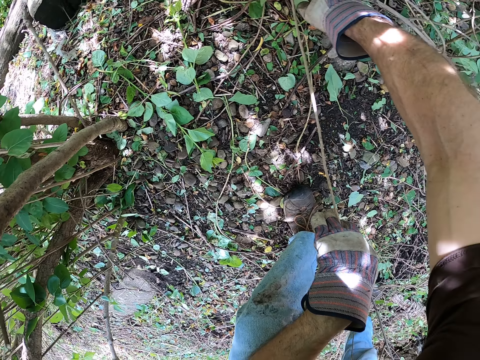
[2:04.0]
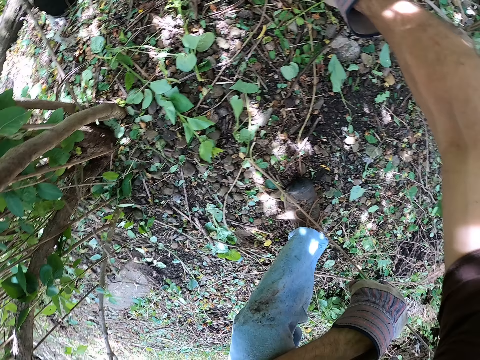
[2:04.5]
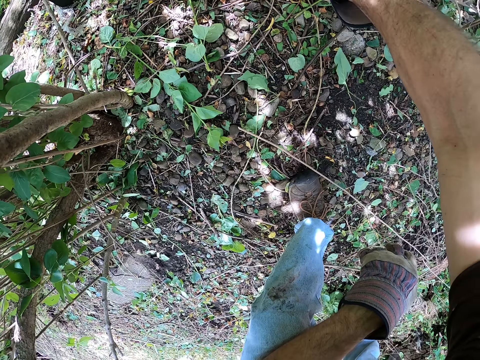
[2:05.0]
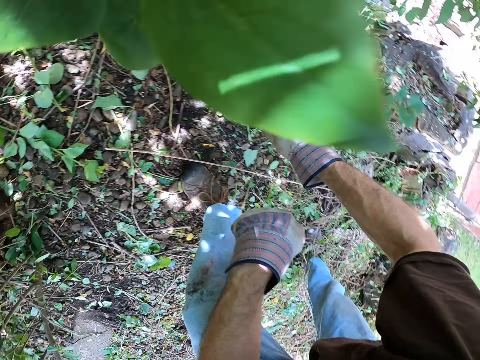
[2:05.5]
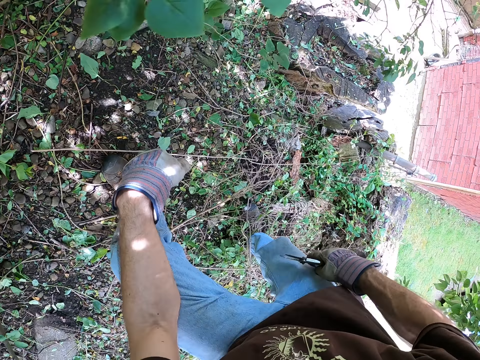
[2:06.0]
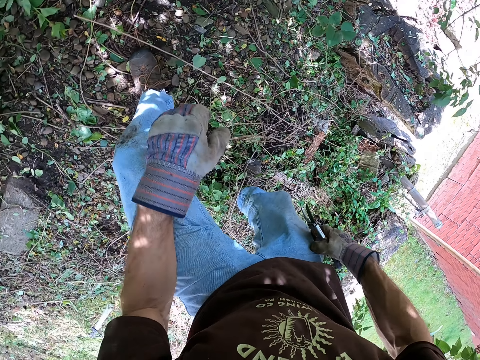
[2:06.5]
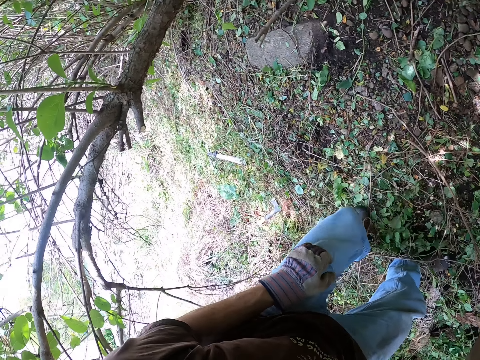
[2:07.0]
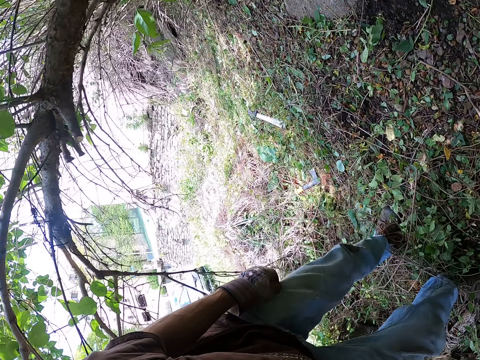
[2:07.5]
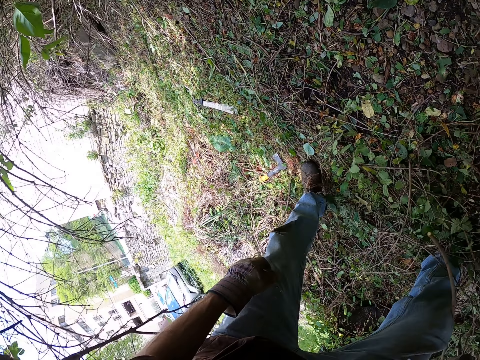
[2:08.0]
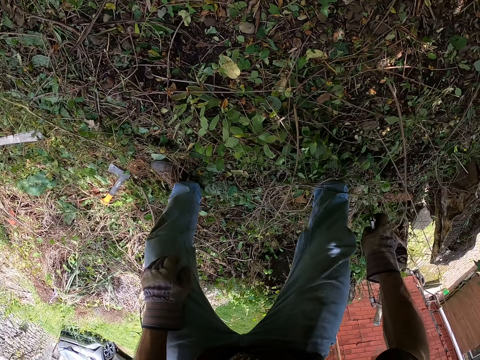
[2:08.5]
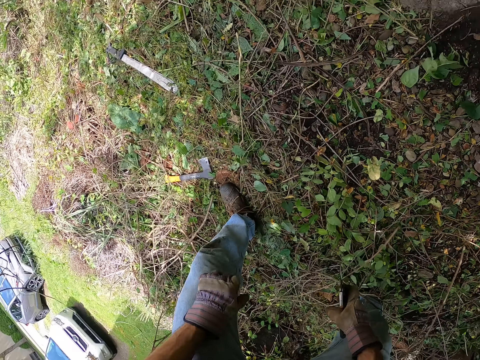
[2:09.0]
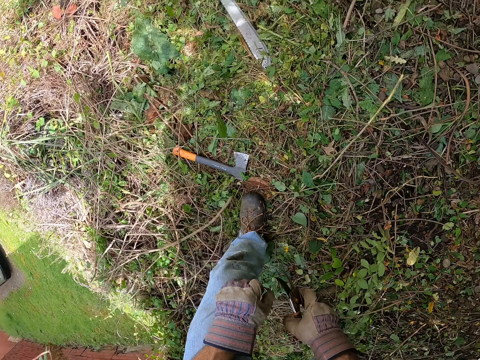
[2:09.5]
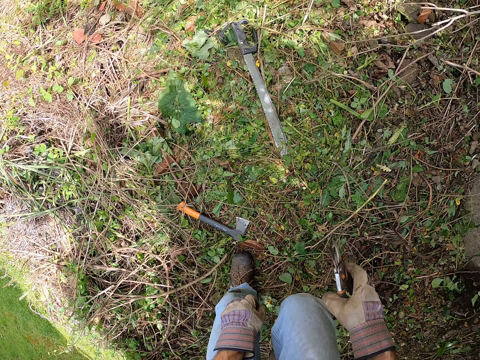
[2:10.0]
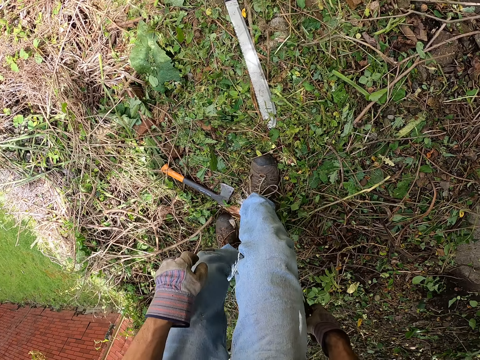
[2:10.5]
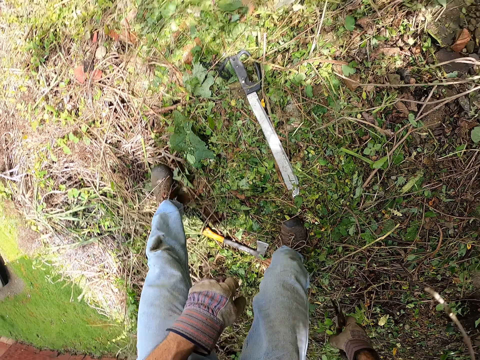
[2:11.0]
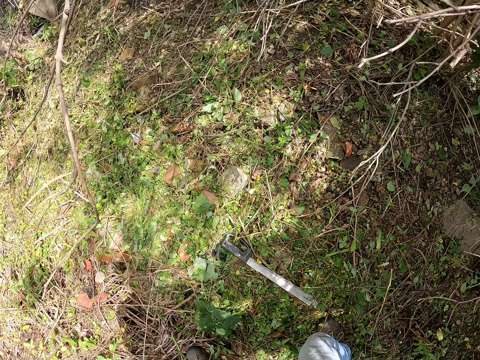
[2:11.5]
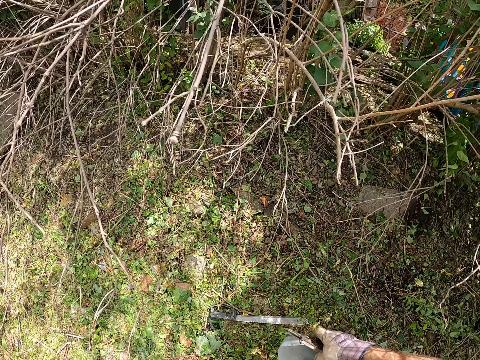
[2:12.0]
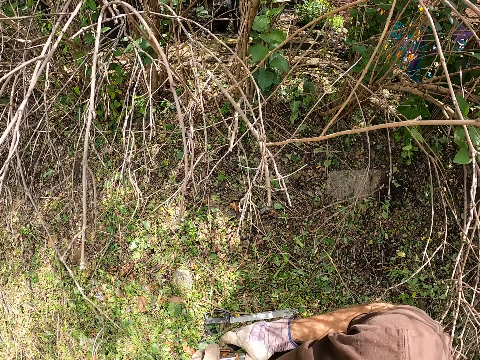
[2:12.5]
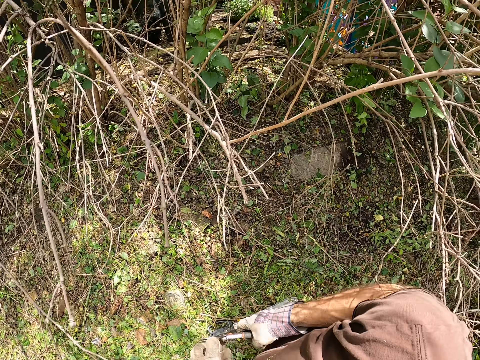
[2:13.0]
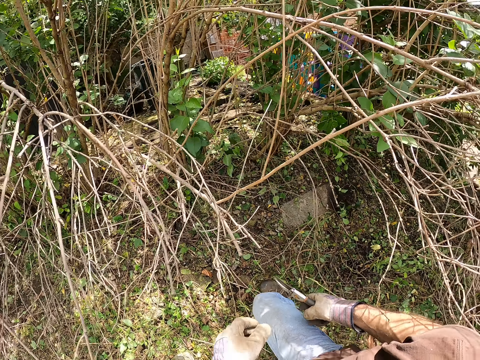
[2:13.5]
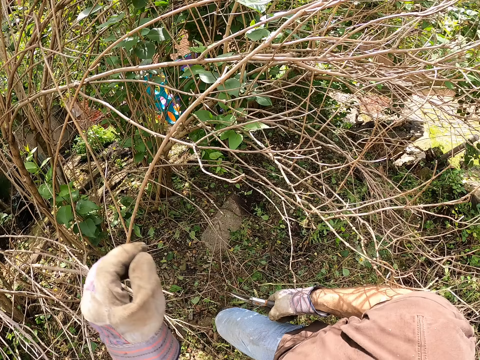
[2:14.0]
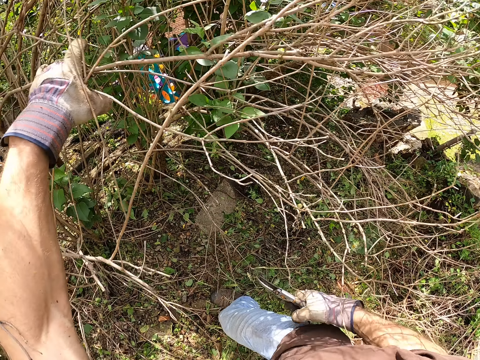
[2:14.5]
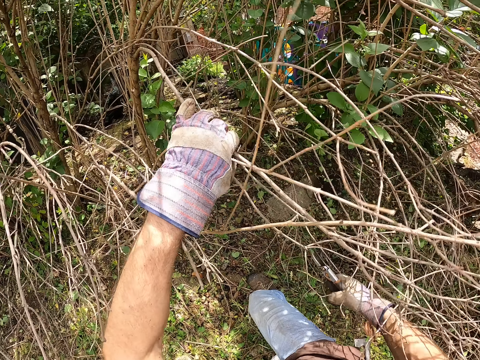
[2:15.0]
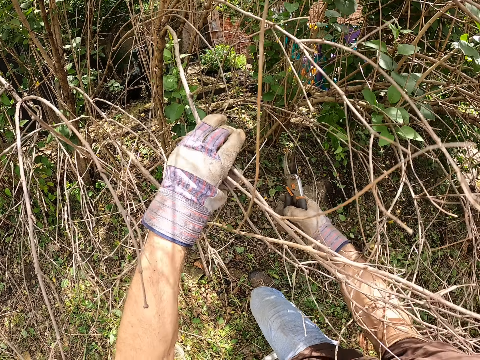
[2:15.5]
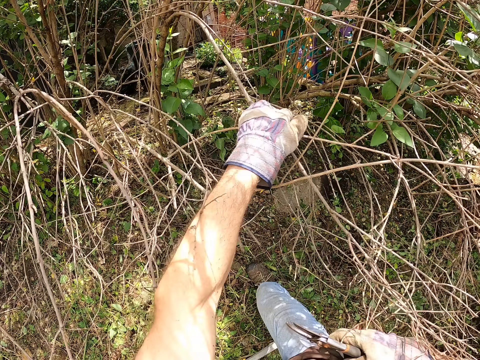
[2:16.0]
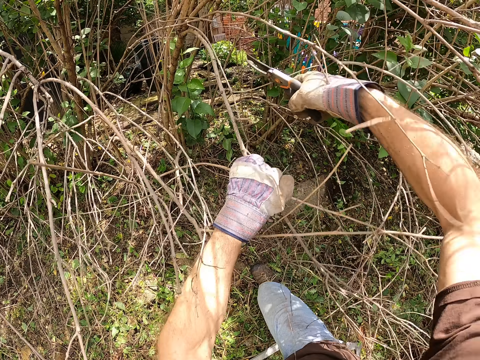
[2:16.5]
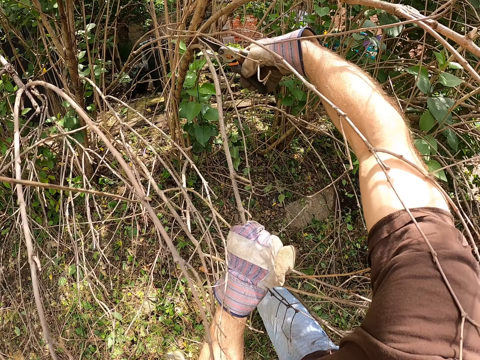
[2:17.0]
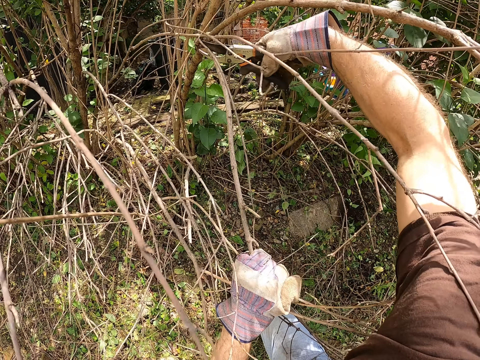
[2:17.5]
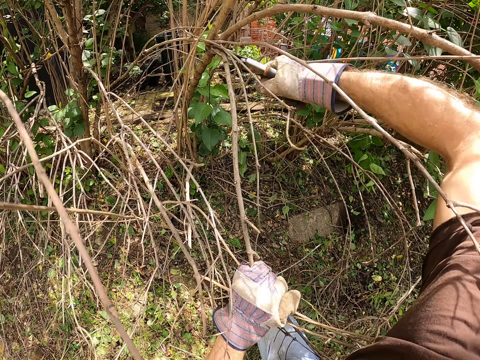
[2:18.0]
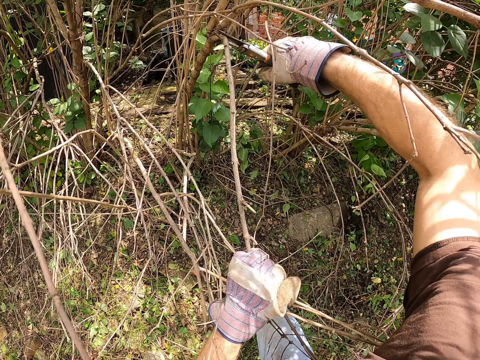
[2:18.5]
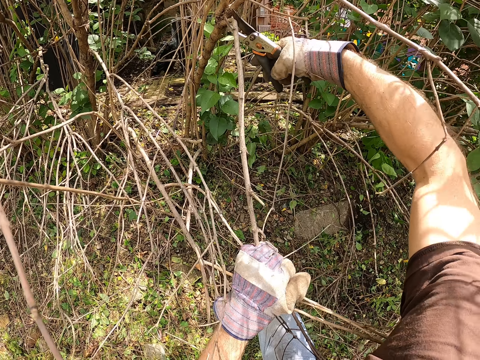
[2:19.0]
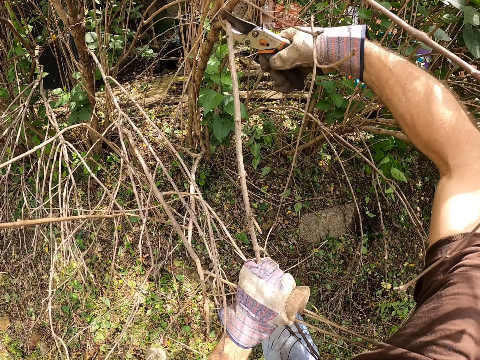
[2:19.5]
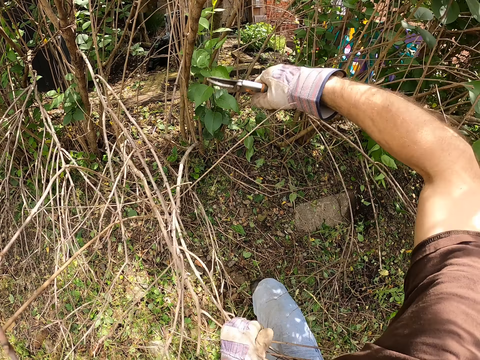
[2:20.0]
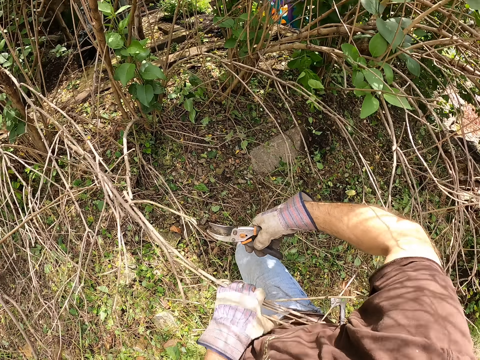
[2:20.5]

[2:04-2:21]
The camera wearer moves from the branches. He moves the hand. He walks. He holds the branches with his left hand. He pulls the tree branch down. He cuts the branch with the pruner.

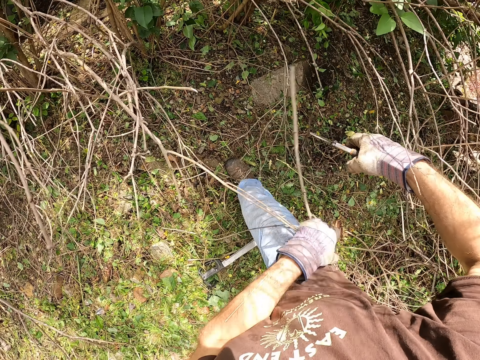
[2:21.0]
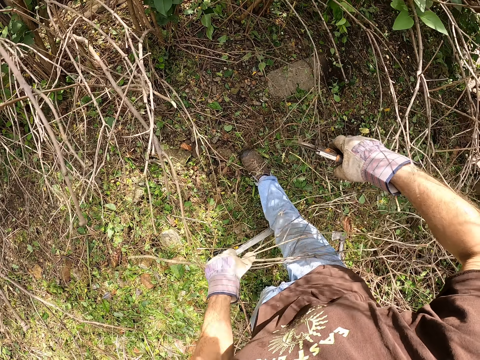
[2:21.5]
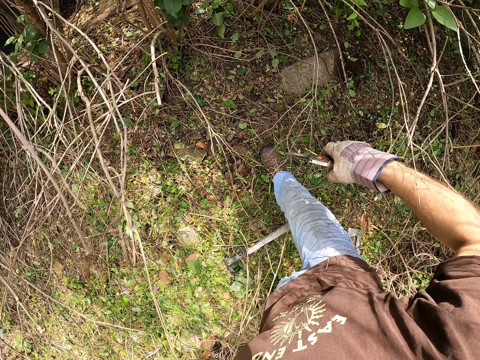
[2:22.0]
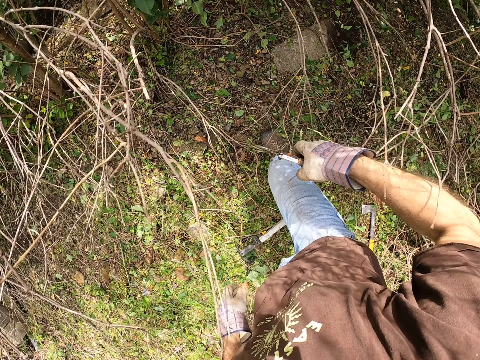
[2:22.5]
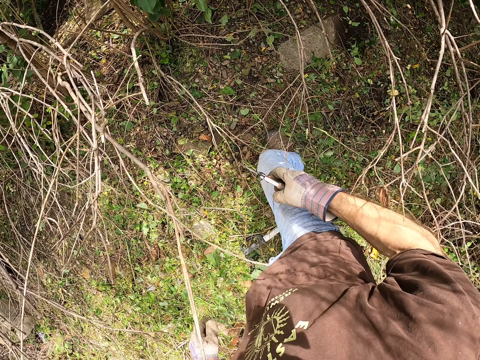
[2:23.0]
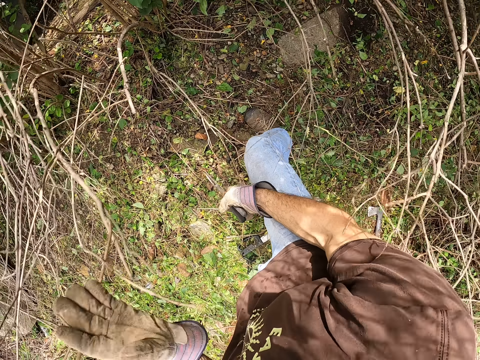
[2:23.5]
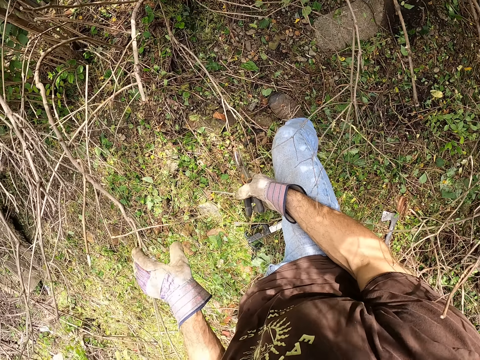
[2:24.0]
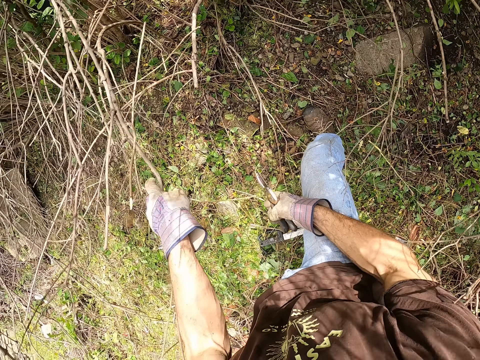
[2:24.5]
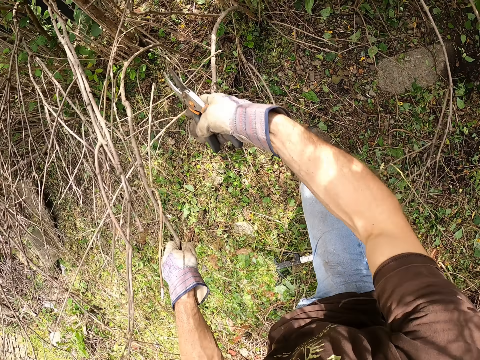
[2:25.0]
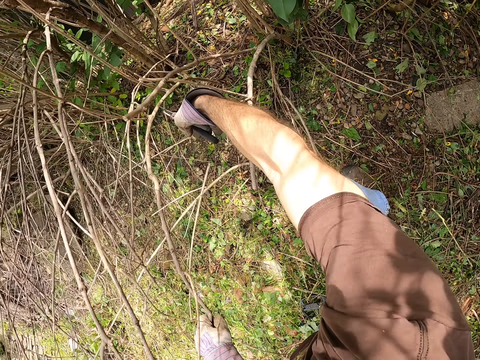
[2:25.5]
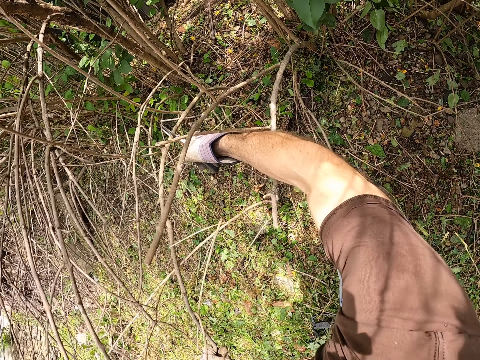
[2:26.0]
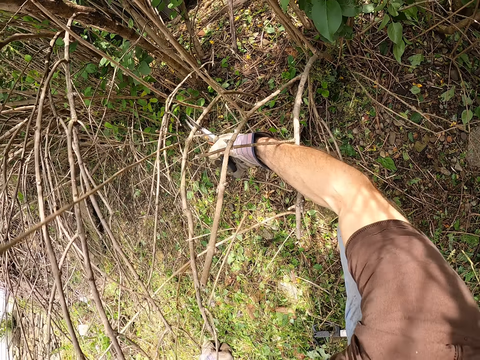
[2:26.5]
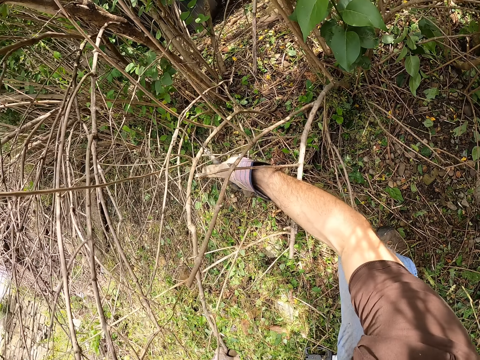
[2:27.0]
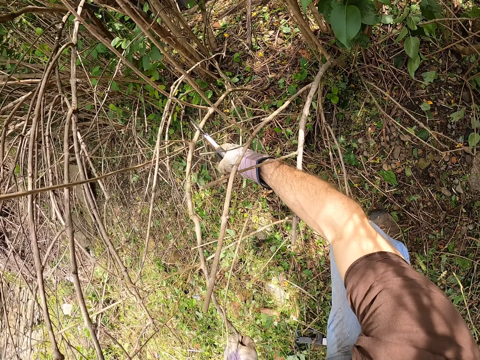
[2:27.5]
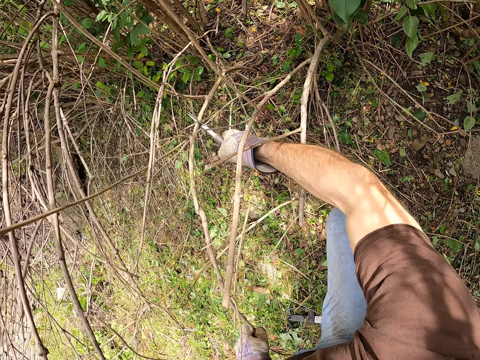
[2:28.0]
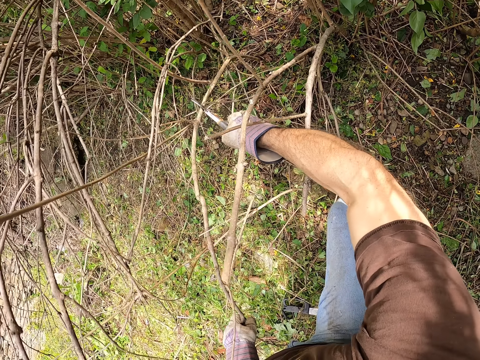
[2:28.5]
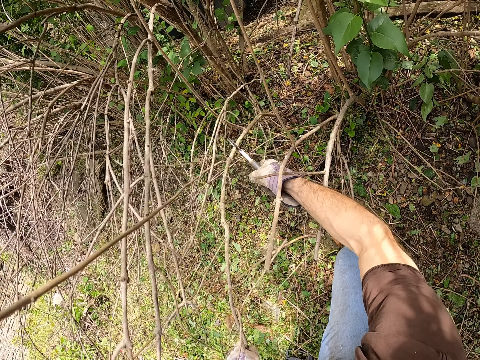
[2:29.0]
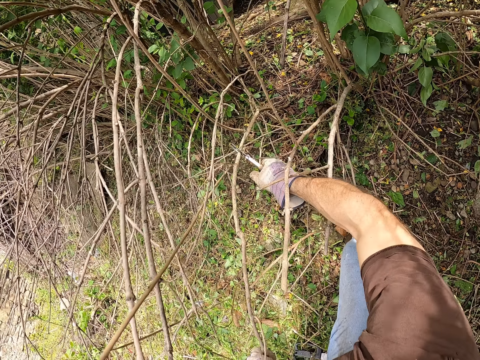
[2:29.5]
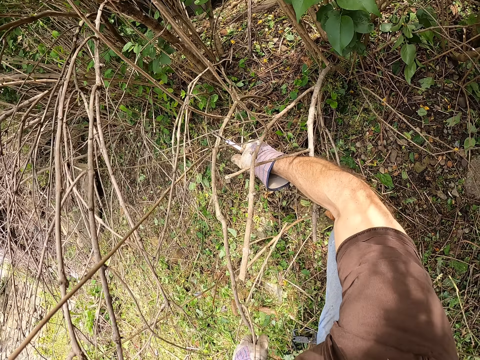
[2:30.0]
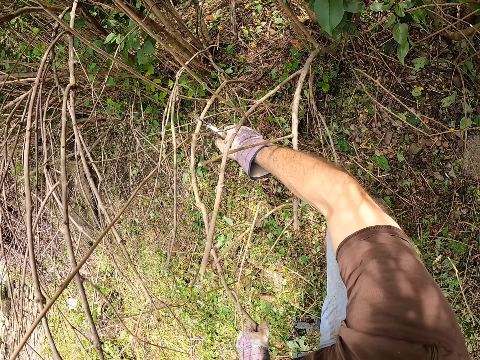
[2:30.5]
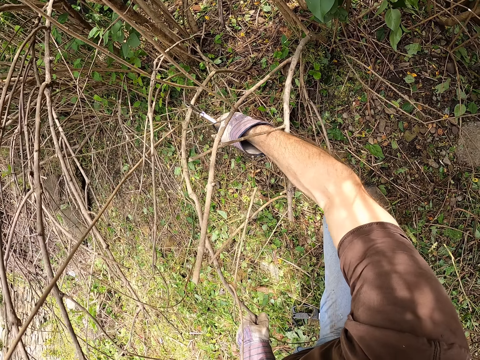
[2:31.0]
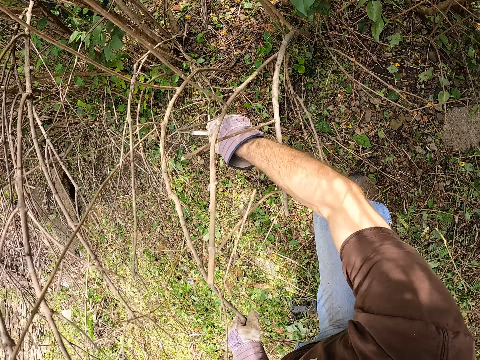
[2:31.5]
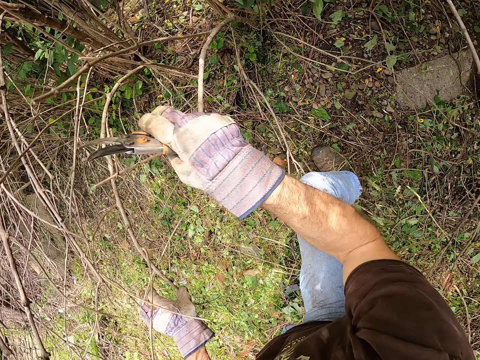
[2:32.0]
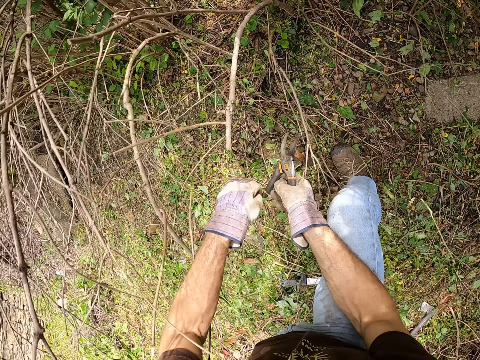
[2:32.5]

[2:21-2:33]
The camera wearer drops the branch on the ground. He holds the branches with his left hand. He cuts the branch with the pruner. He pulls the tree branch down. He pulls the tree branch. He releases the branches from his grip.
